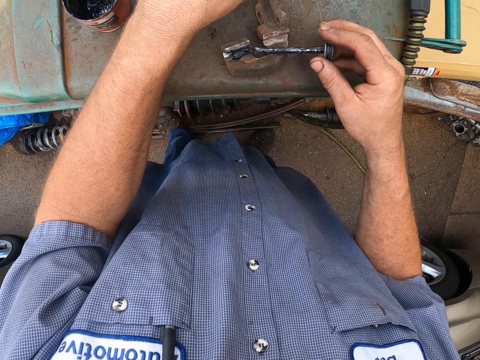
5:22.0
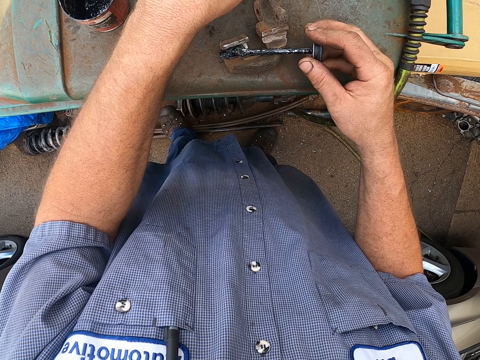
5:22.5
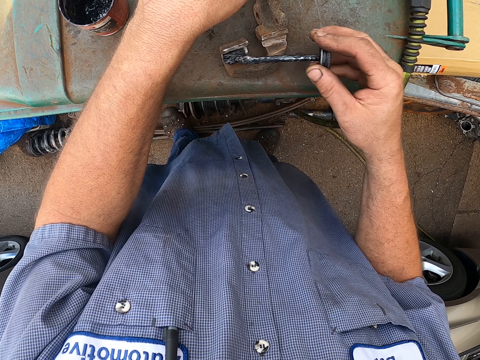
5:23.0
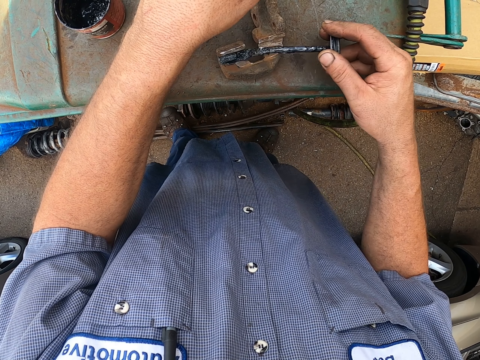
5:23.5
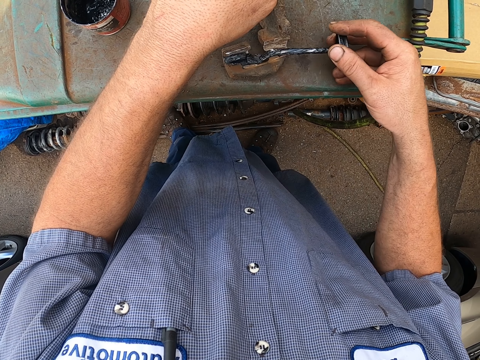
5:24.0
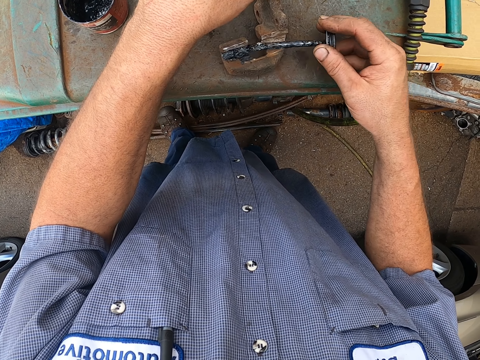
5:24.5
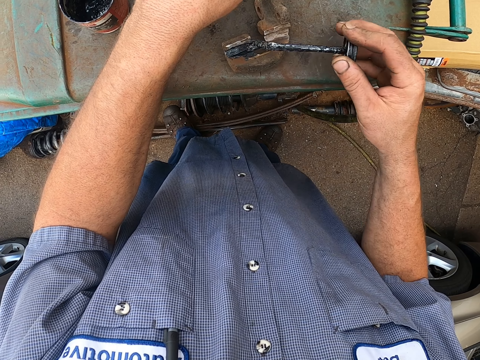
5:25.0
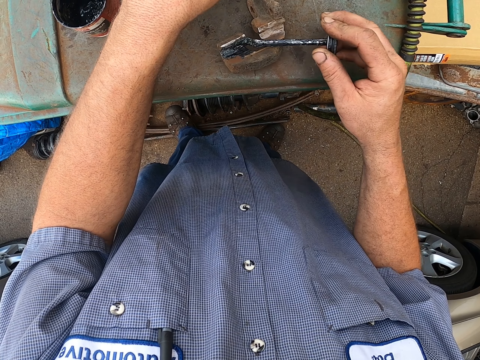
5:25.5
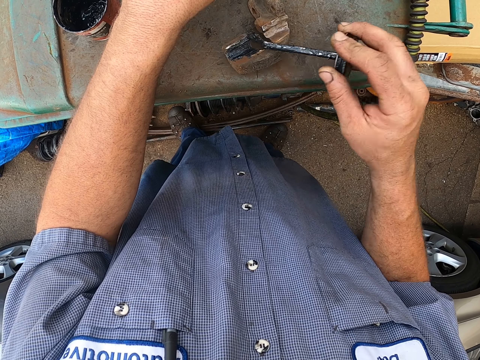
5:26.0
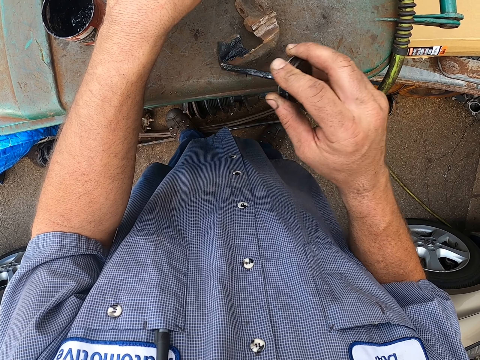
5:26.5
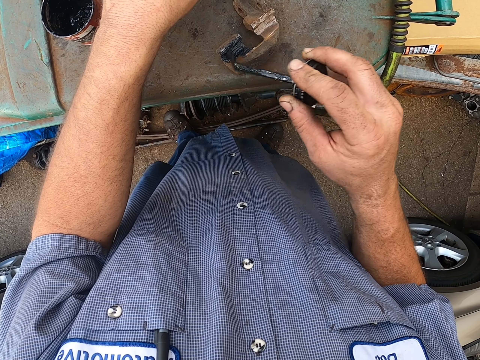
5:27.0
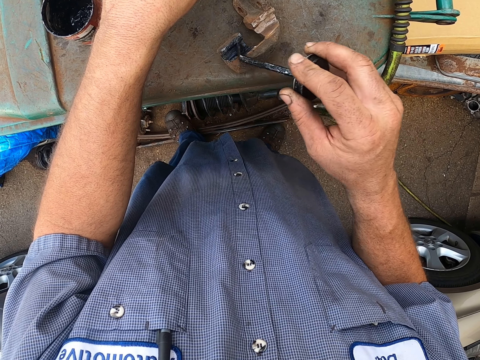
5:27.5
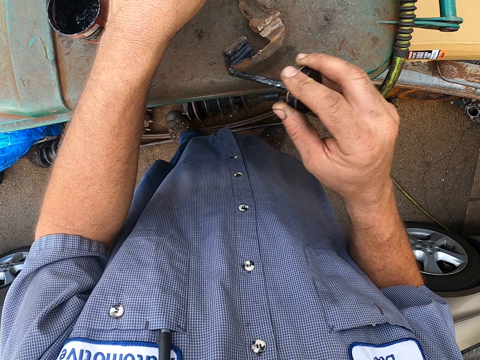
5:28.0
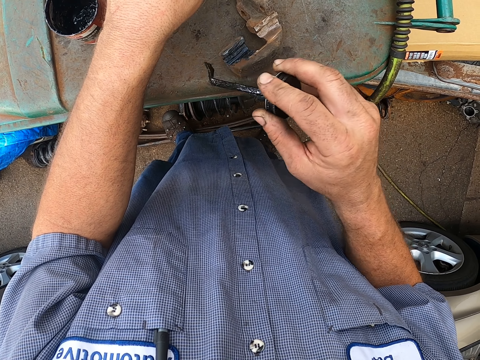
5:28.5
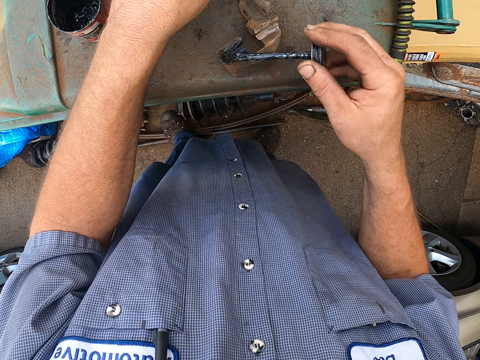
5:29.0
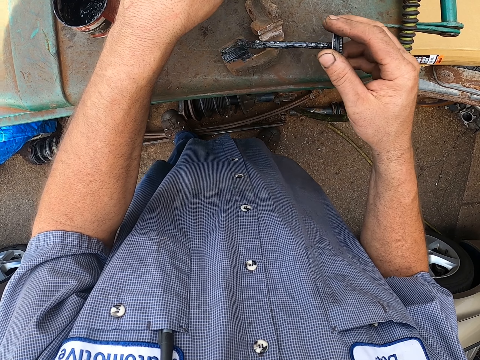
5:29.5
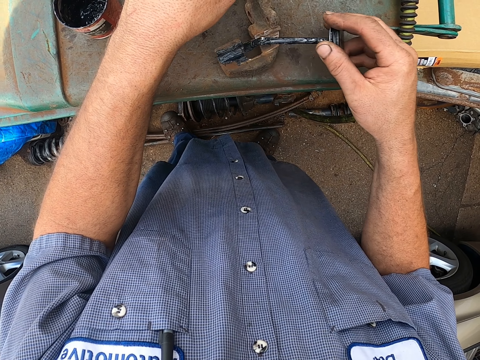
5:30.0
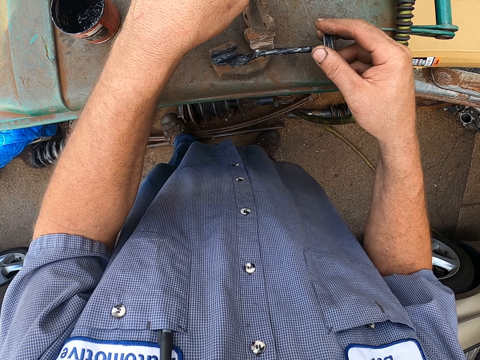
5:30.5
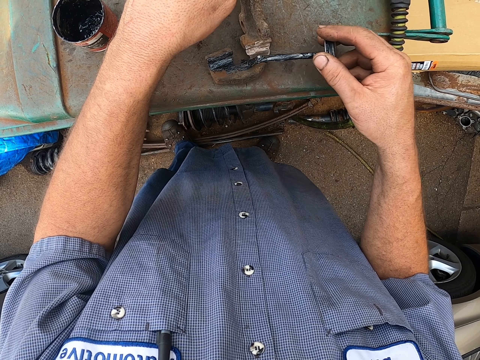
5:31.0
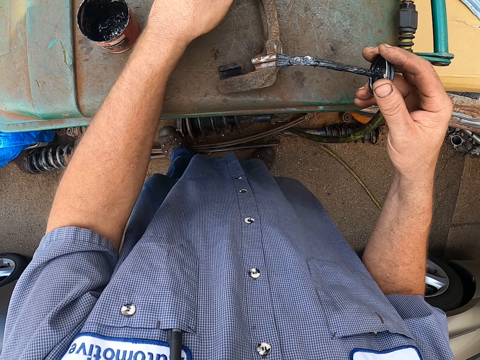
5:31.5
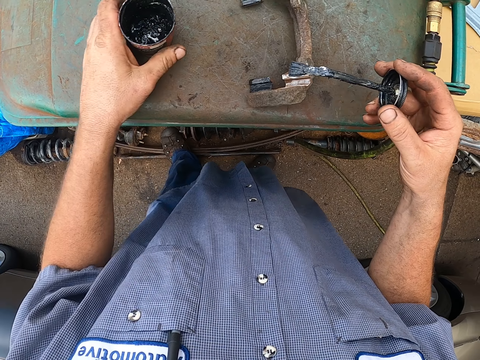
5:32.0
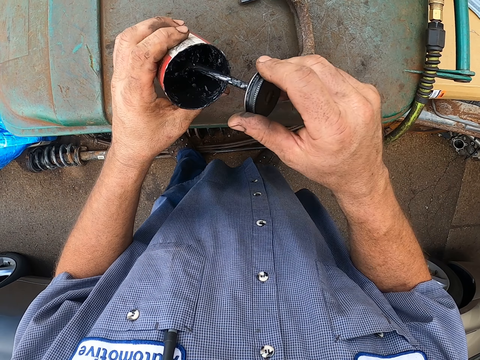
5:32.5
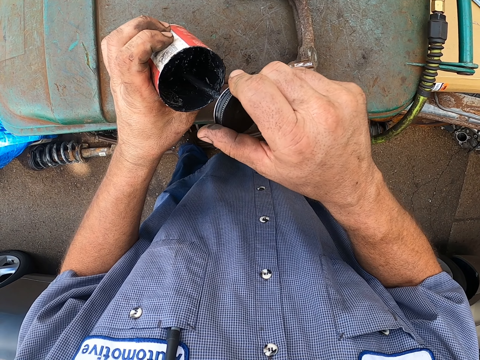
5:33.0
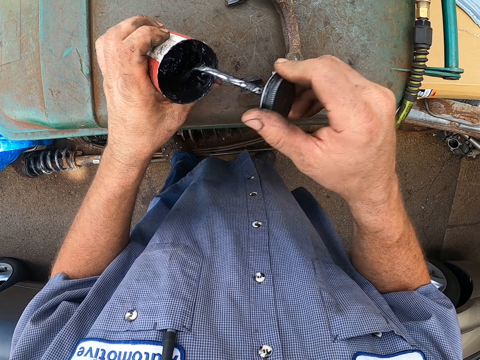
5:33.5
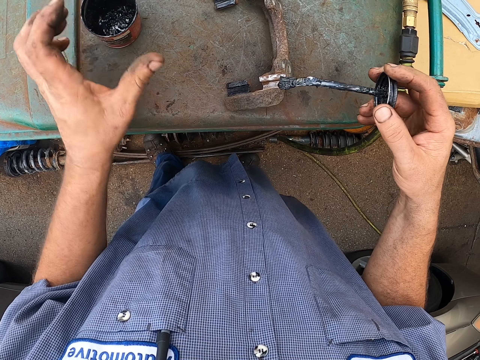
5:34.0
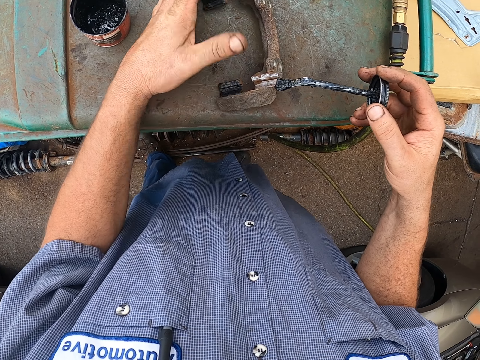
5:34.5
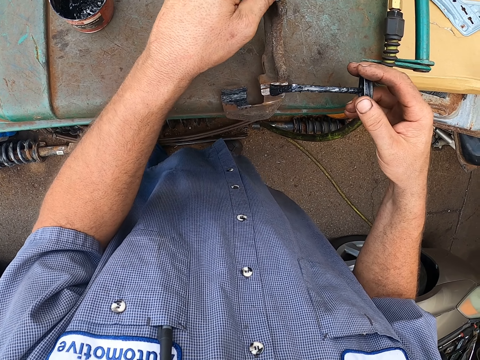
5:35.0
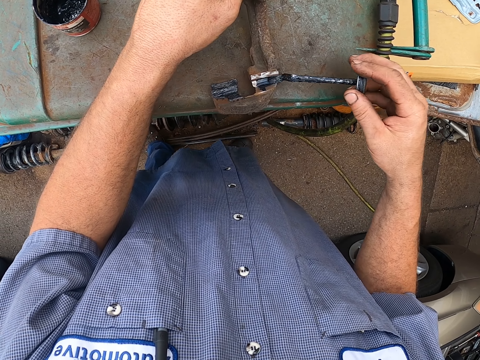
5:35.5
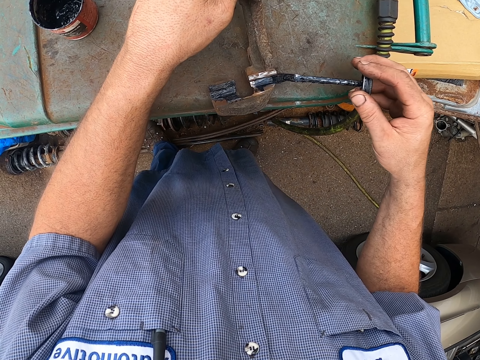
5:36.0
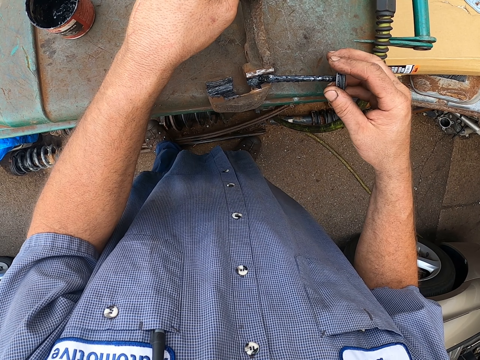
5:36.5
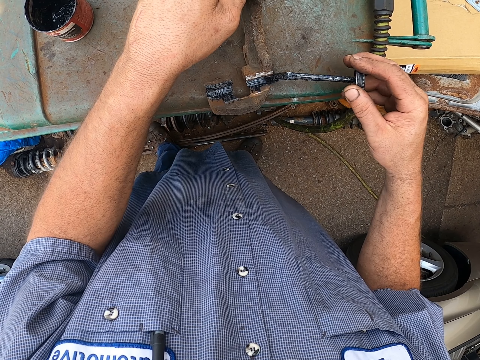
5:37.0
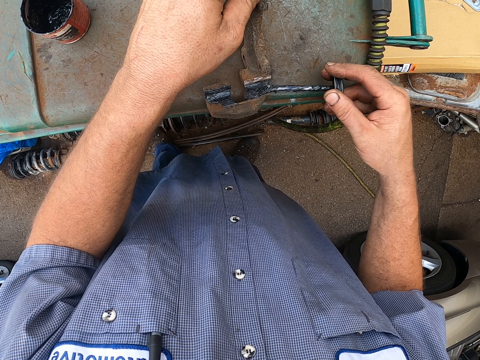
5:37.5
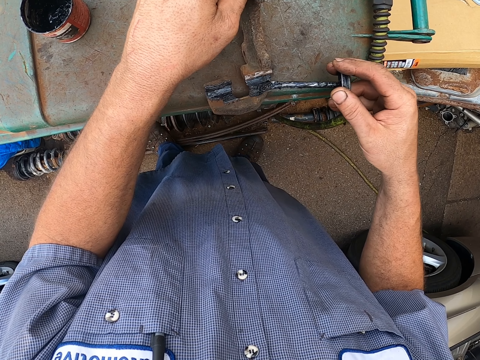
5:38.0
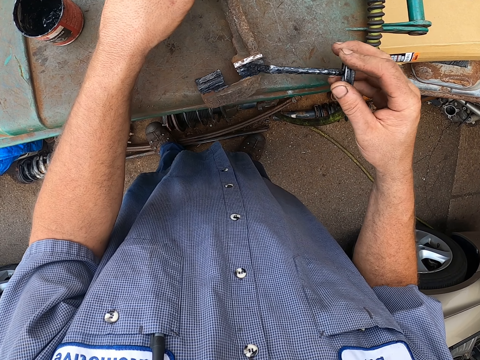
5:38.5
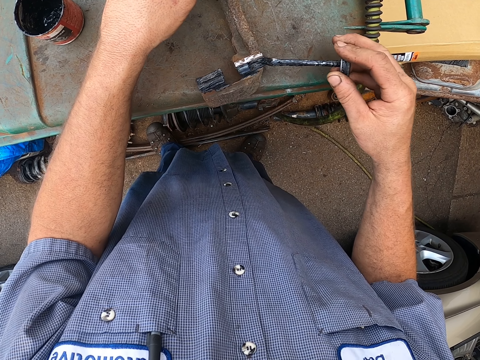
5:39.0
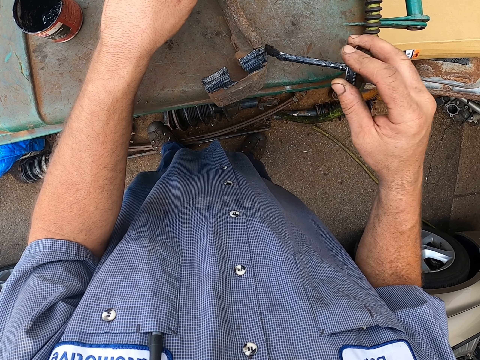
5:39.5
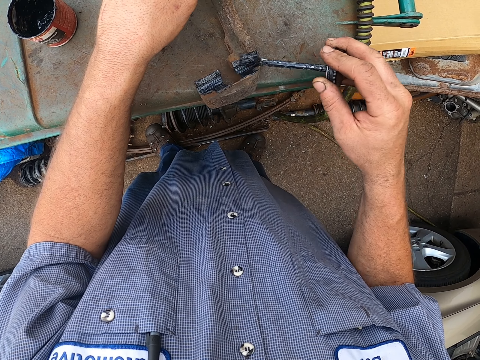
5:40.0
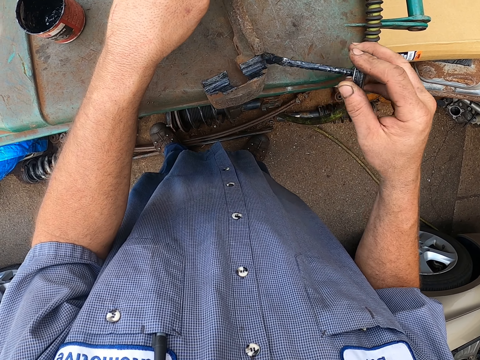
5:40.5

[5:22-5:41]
The camera wearer applies the oil on the metal. They lean the grease tin. They dip the brush in the paint. They take the oil. They pick the metal. They apply the oil.

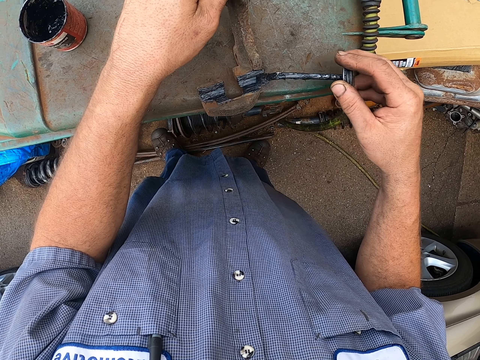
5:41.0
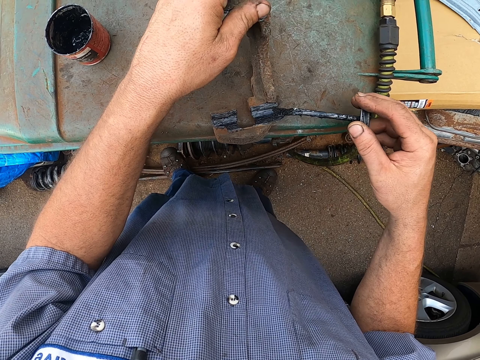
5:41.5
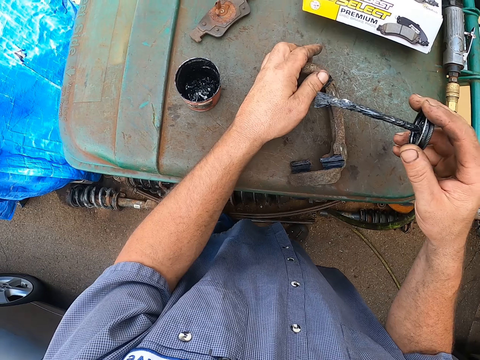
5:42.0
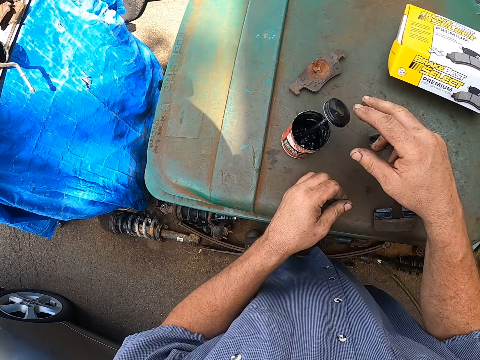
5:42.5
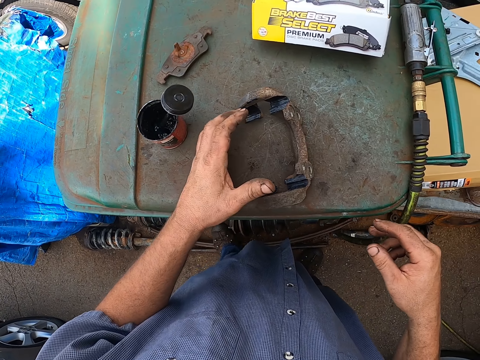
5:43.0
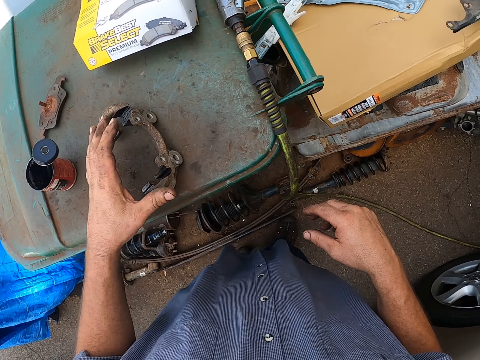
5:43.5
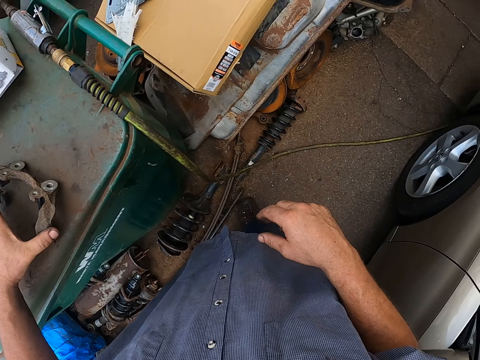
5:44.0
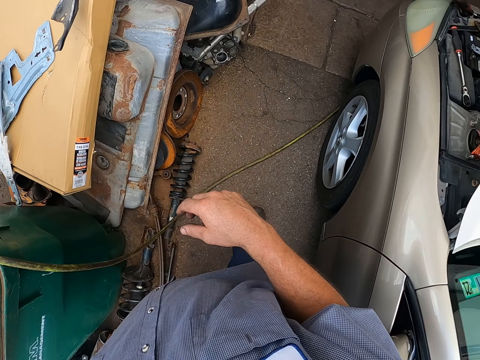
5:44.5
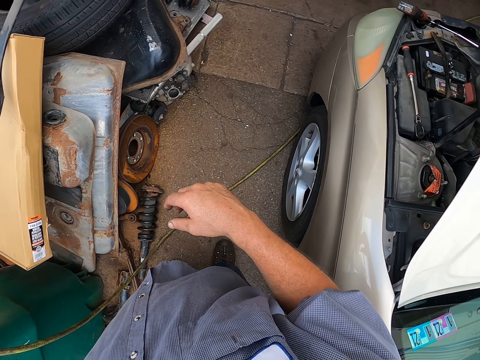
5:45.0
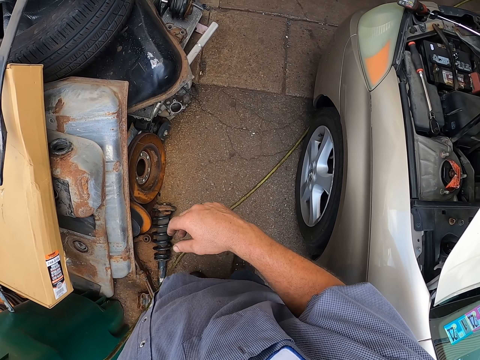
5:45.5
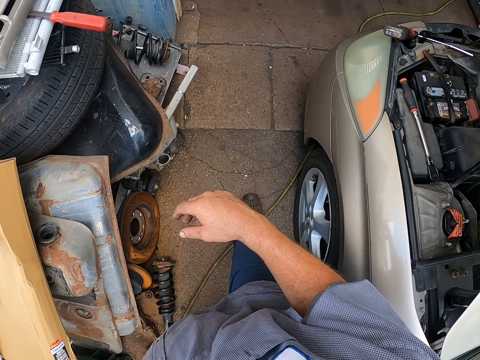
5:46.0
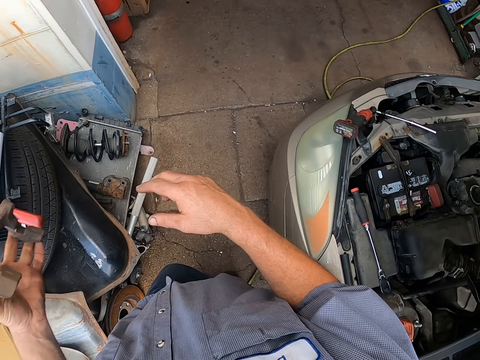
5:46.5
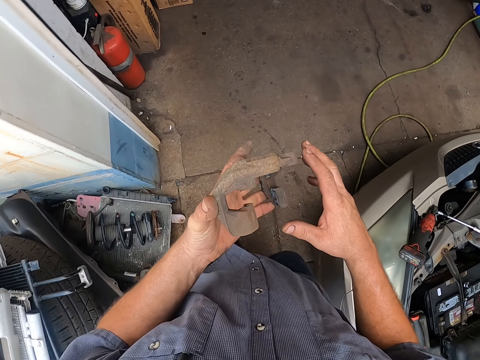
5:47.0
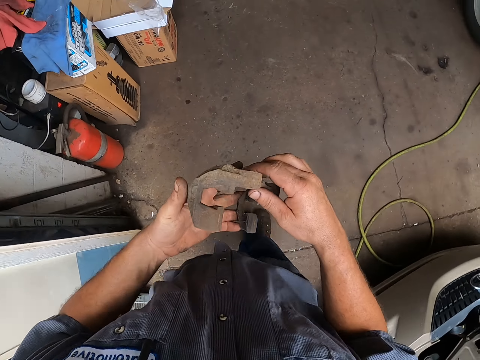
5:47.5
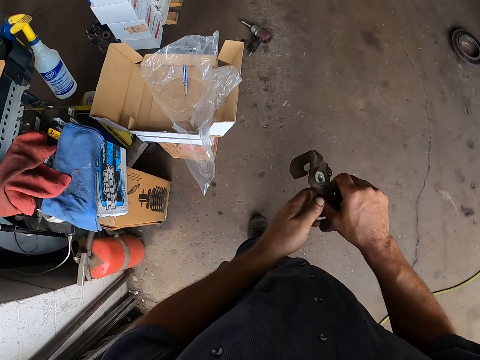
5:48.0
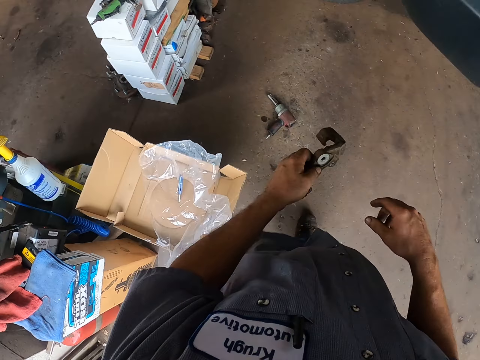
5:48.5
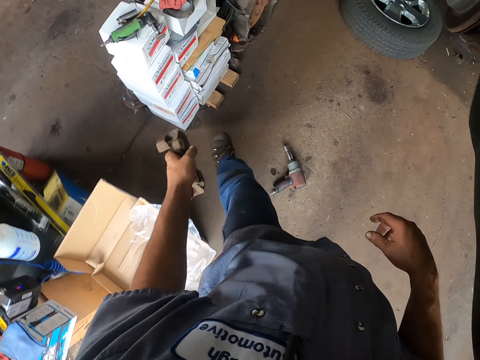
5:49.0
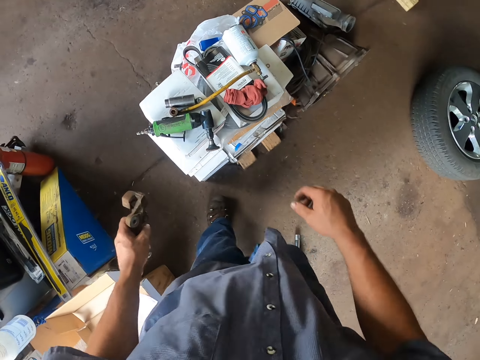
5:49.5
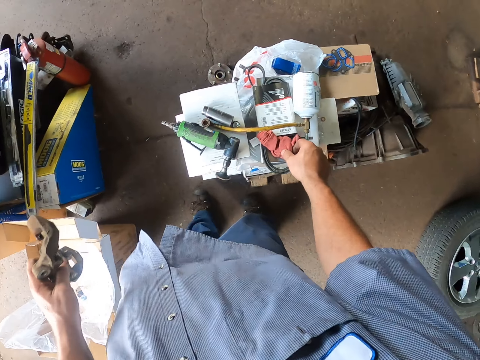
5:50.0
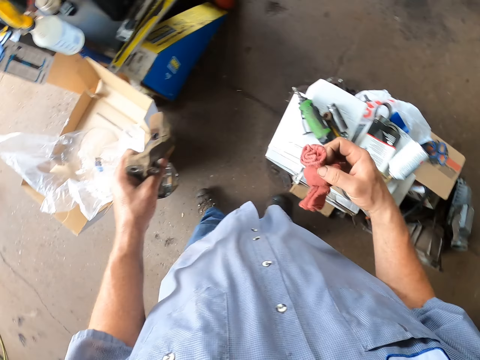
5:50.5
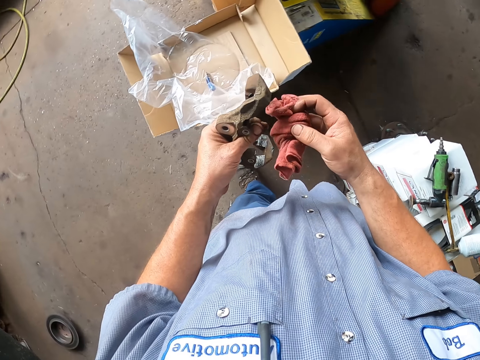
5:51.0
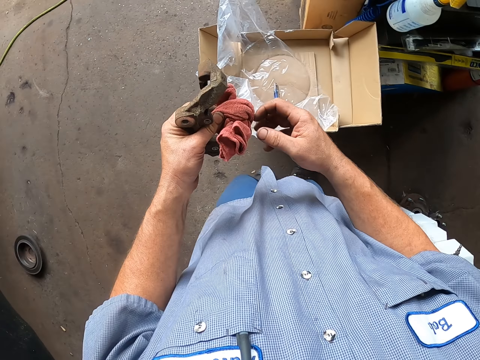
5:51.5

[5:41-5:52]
The camera wearer puts back the brush. They dip the brush in the paint. They hold the metal. They walk around. They carry the metal. They pick a towel or rag.
